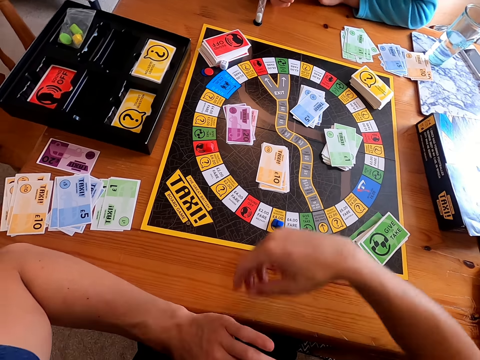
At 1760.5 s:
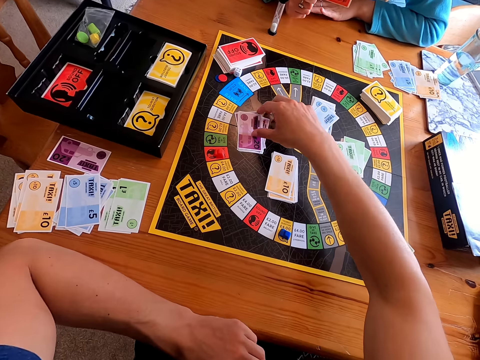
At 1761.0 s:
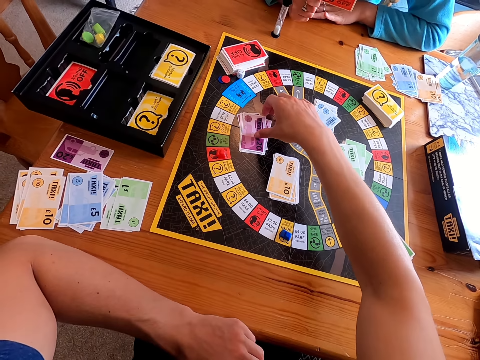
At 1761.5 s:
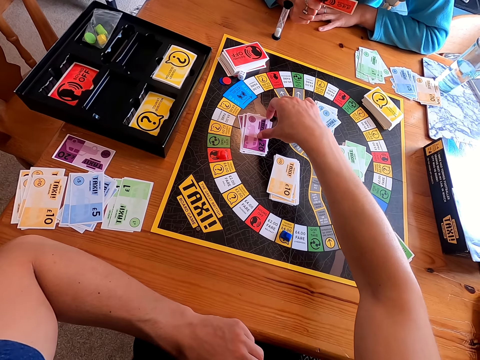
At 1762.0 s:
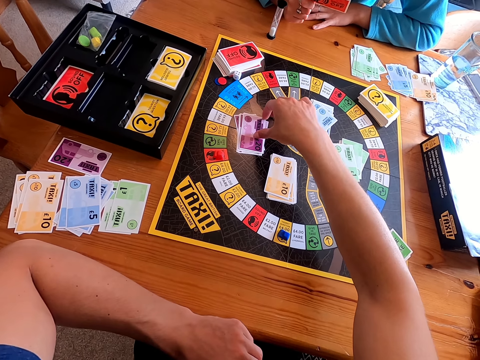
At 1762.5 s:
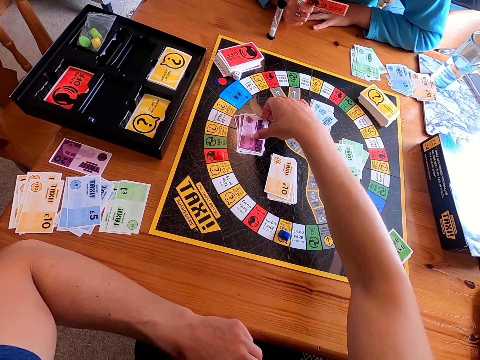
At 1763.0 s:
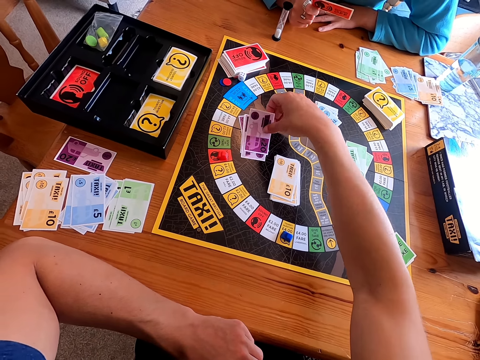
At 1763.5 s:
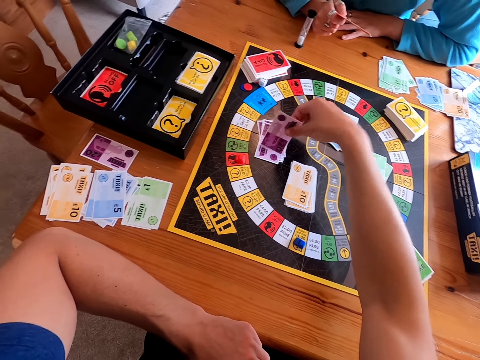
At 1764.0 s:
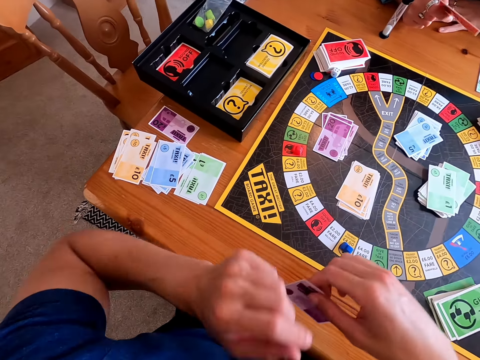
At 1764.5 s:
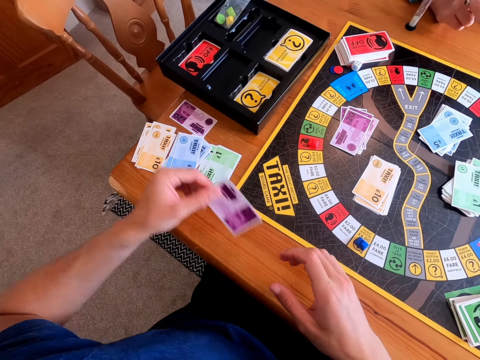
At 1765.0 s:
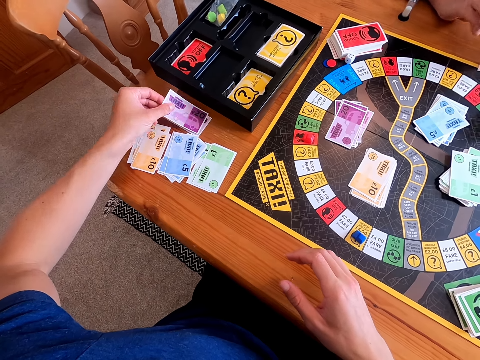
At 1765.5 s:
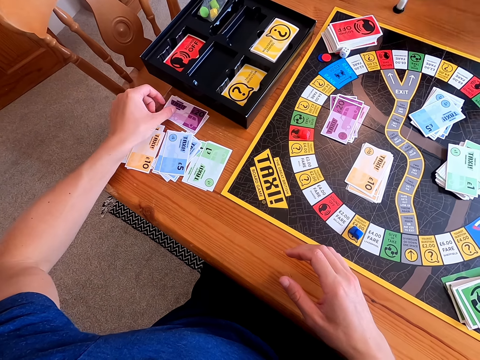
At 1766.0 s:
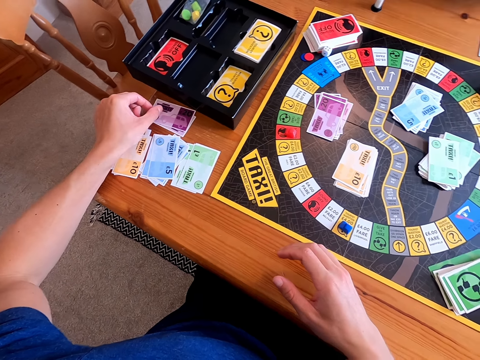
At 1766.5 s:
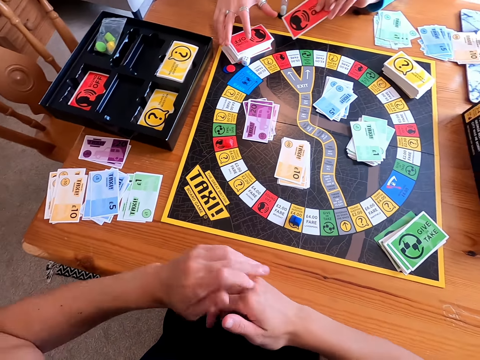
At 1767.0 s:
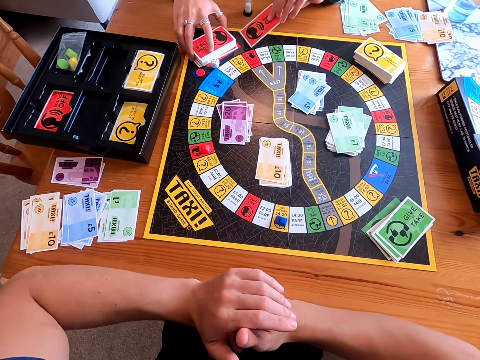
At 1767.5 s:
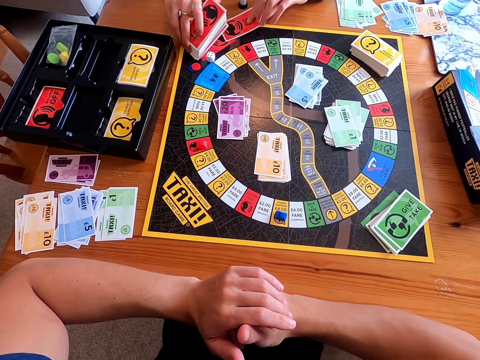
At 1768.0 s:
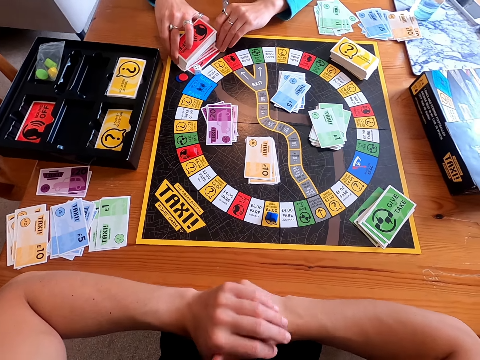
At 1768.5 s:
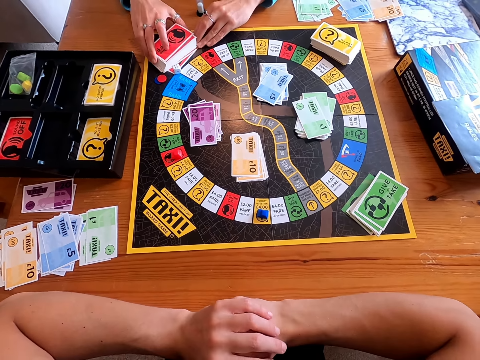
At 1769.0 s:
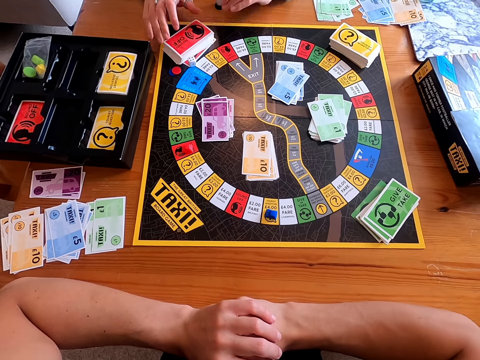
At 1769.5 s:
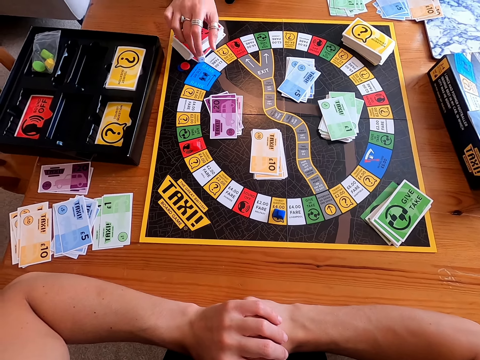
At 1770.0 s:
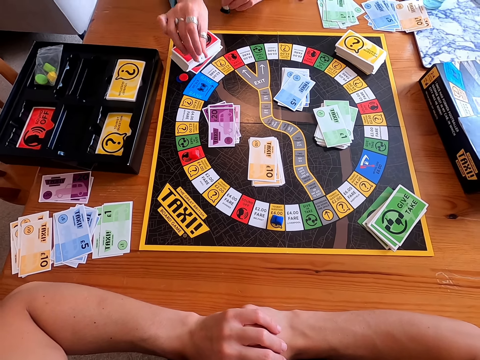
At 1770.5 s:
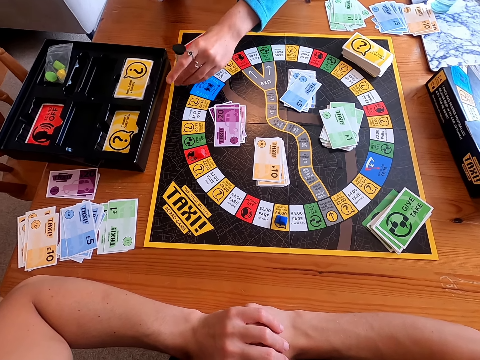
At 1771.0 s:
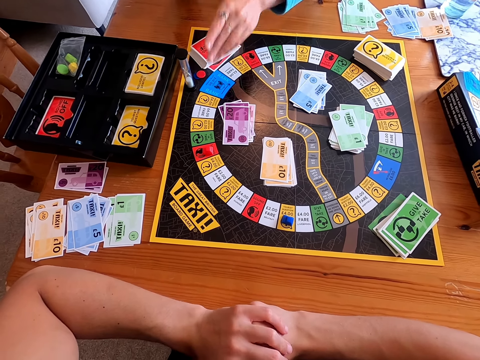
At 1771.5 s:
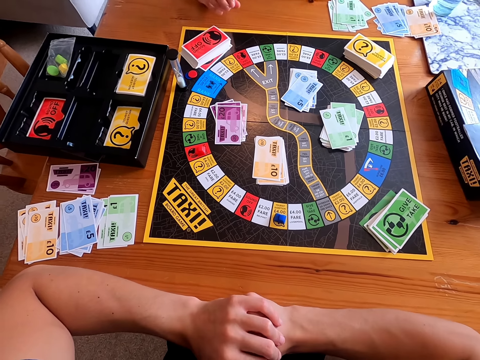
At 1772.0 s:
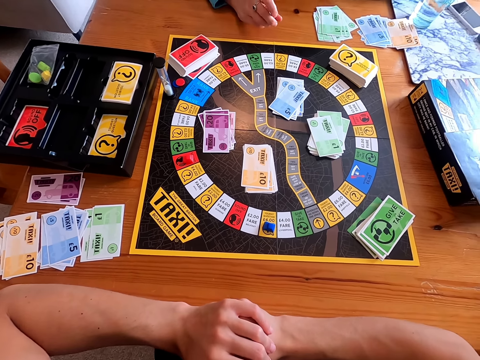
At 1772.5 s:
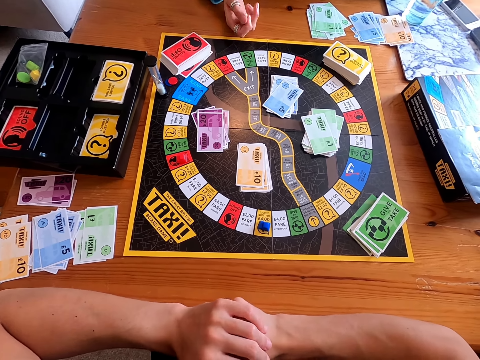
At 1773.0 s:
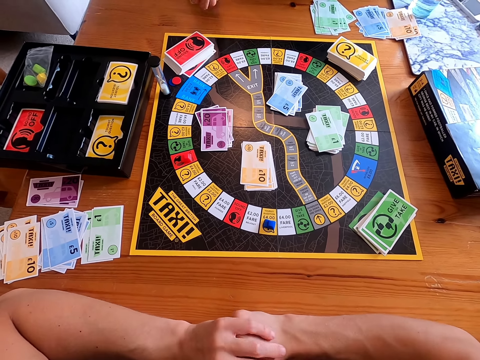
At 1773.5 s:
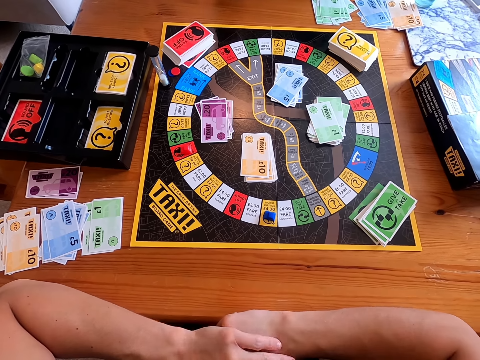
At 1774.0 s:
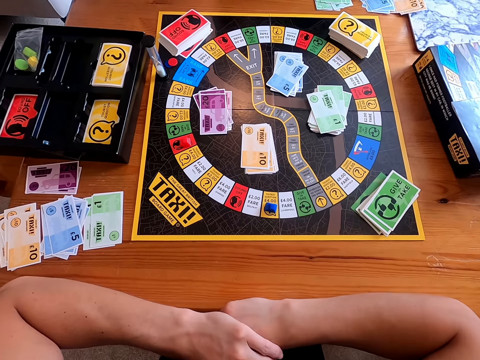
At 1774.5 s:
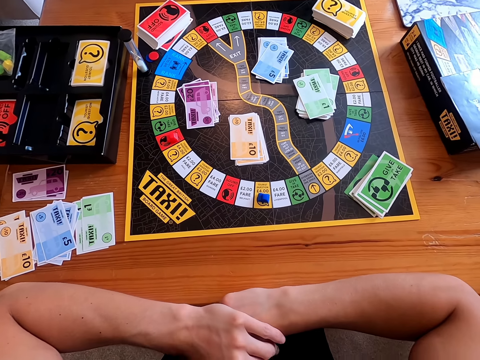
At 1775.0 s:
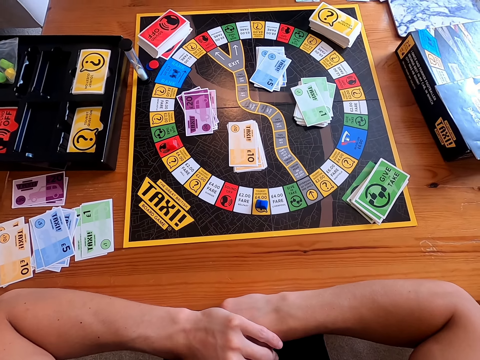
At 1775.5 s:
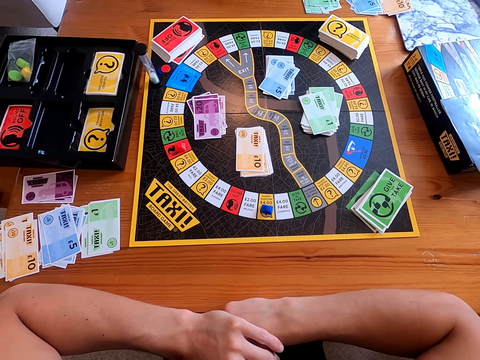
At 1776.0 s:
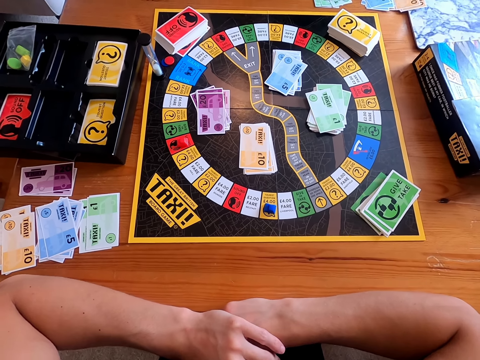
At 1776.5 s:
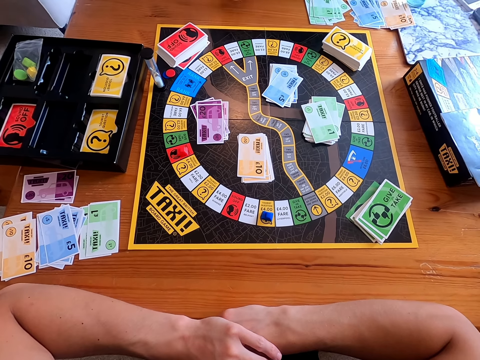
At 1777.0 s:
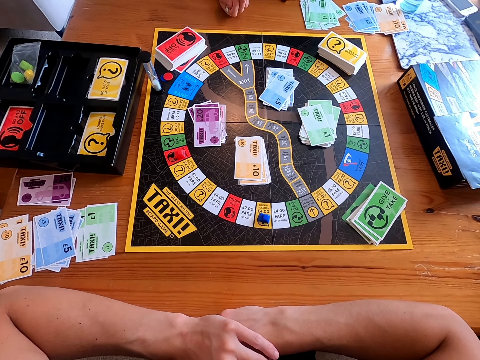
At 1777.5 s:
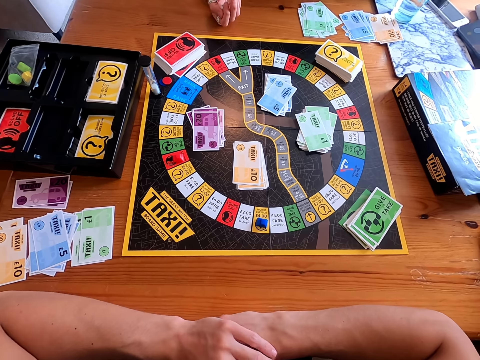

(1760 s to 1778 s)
The camera wearer picks a card from the board. They place the card on the table. A woman places the card on the other cards. The camera wearer holds the cards. The woman picks a dice from the board. The camera wearer picks the dice. The woman rolls the dice on her hand. The camera wearer shakes the dice.

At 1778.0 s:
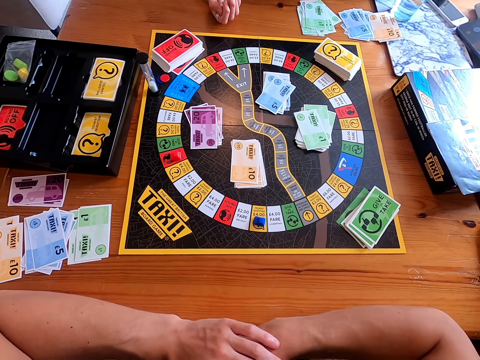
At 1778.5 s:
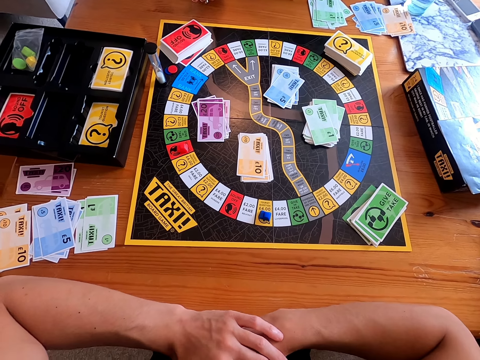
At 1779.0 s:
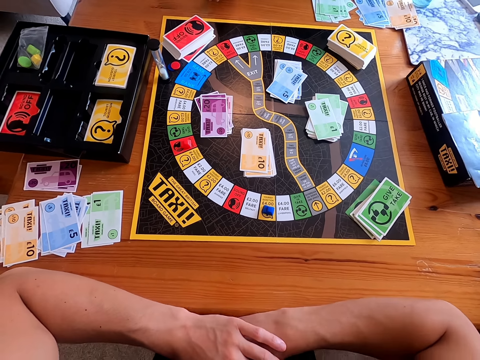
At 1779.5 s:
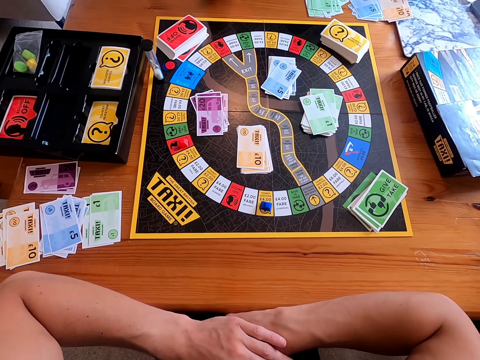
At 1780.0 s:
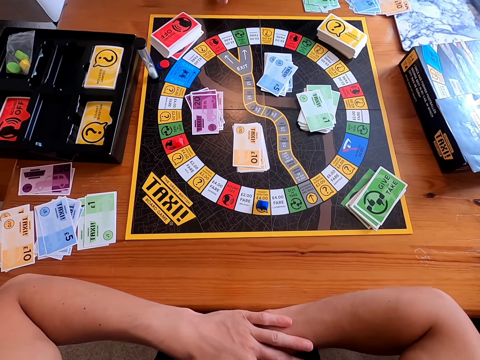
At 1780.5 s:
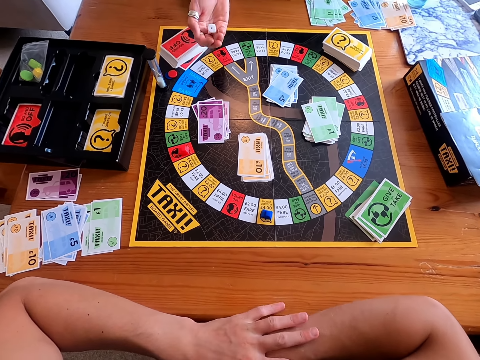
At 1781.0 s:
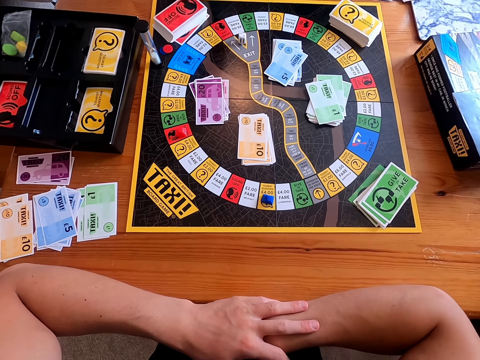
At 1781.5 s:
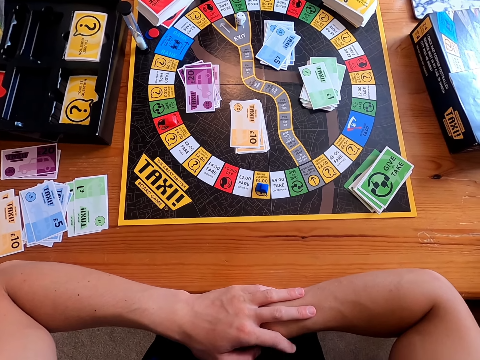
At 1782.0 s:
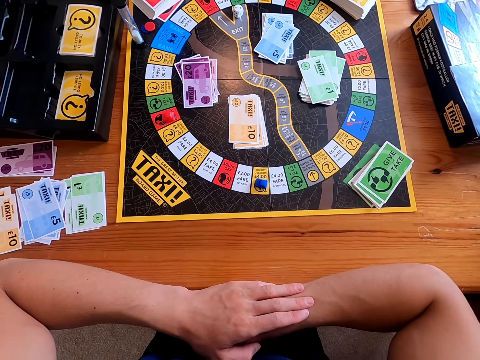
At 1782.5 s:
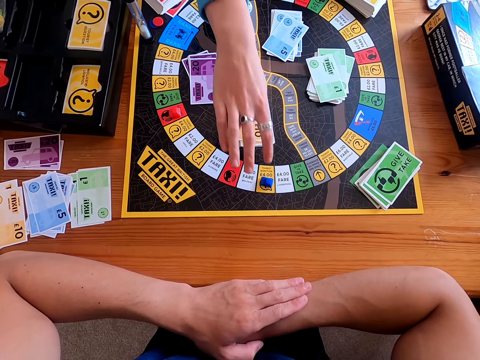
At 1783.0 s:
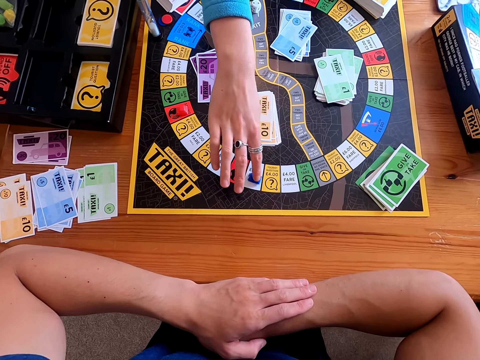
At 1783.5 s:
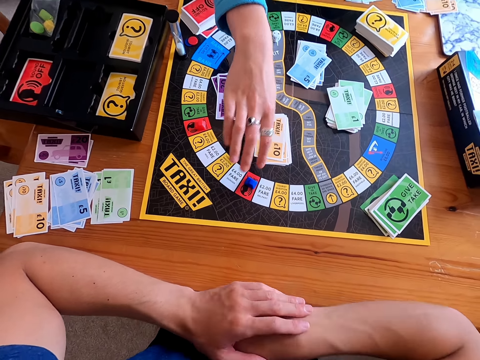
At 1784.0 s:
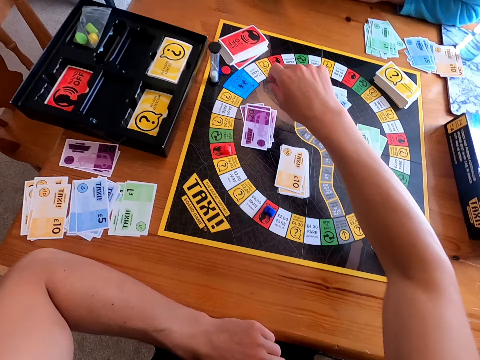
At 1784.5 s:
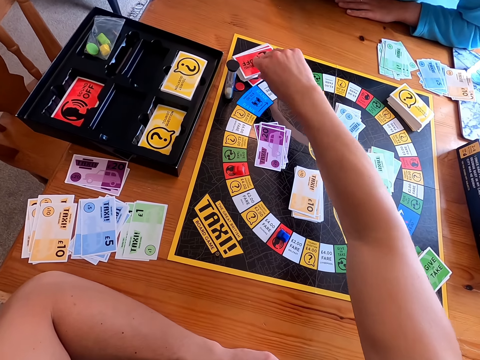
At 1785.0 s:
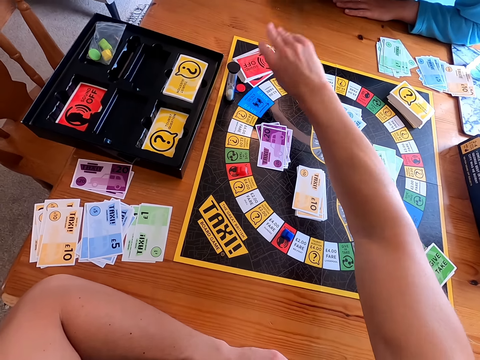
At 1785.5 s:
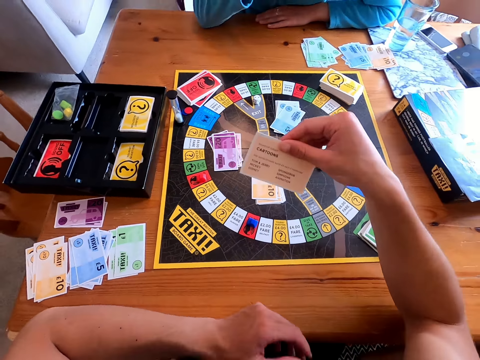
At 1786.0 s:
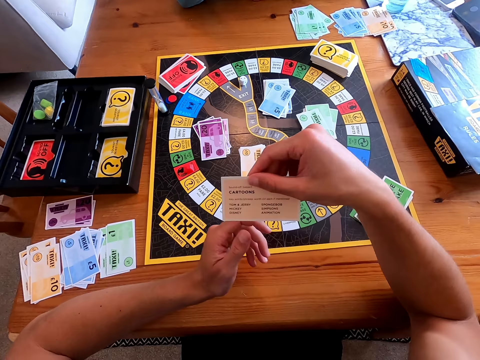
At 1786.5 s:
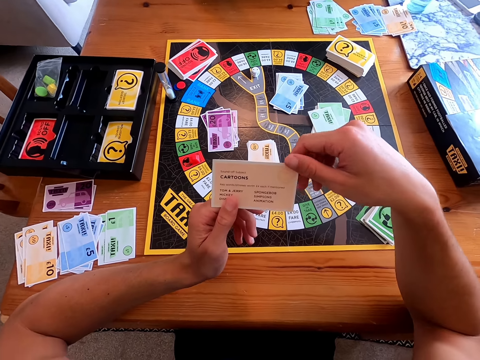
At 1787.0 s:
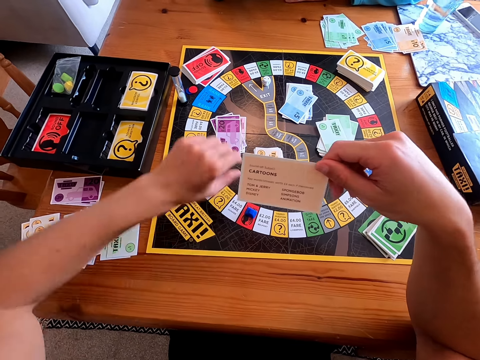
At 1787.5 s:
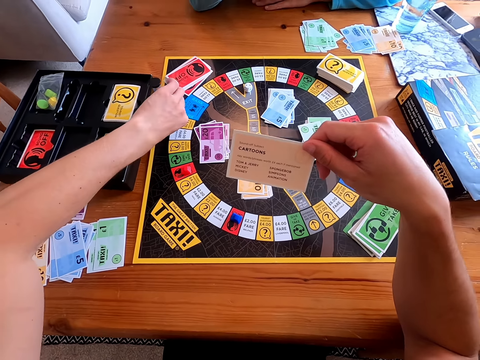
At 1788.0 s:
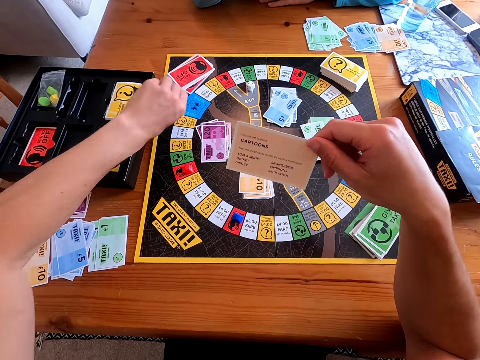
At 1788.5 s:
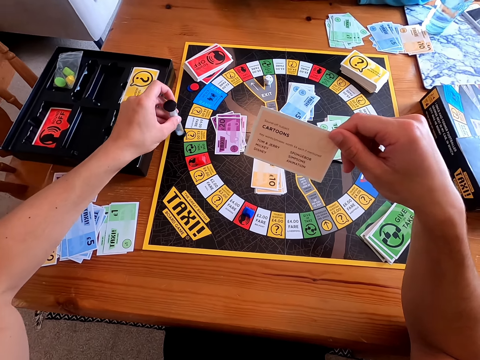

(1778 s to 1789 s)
A woman throws the dice on the board. The camera wearer drops the dice. The woman moves the piece on the board. The camera wearer moves something. They pick the card from the board.
